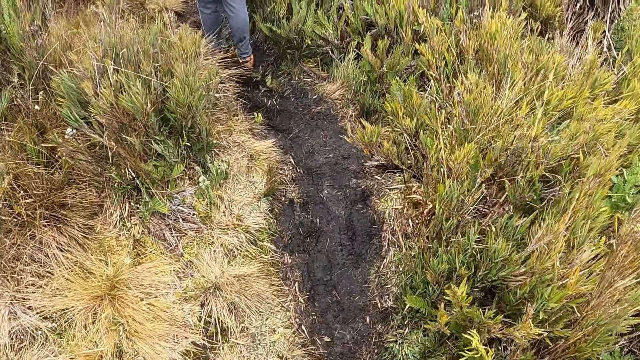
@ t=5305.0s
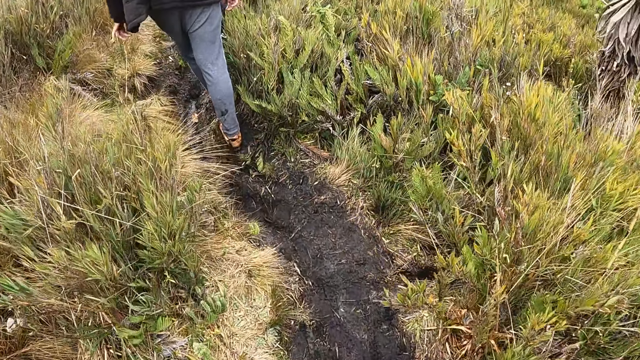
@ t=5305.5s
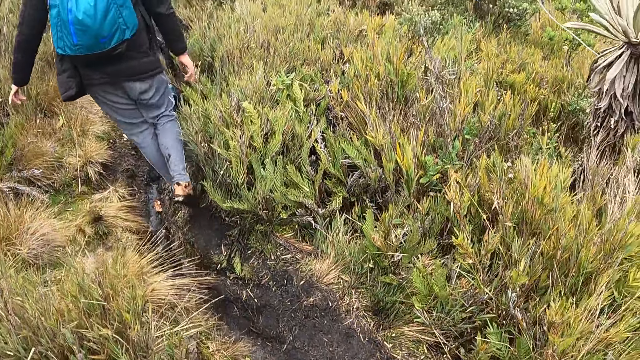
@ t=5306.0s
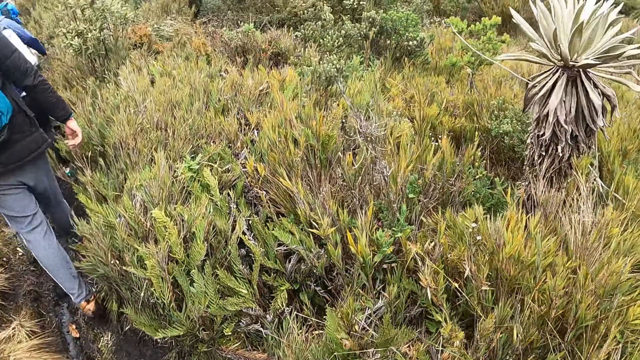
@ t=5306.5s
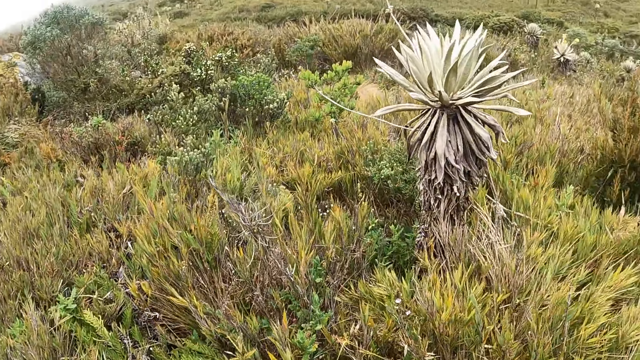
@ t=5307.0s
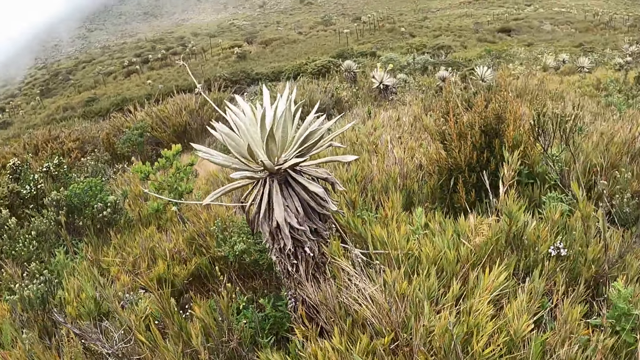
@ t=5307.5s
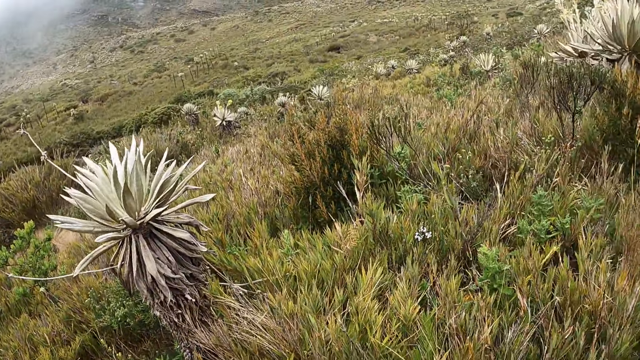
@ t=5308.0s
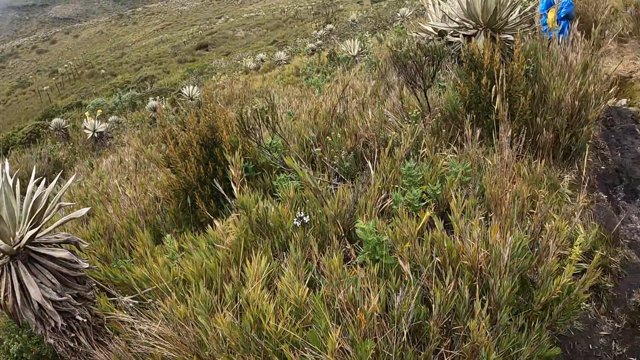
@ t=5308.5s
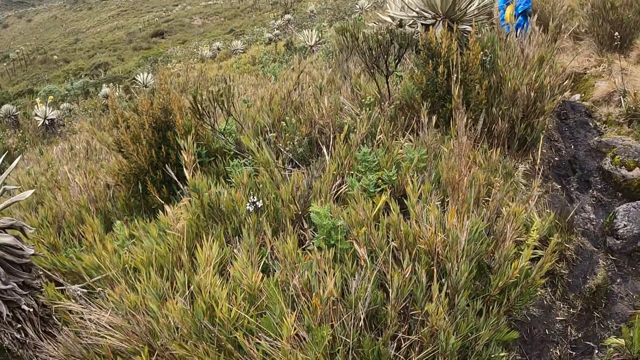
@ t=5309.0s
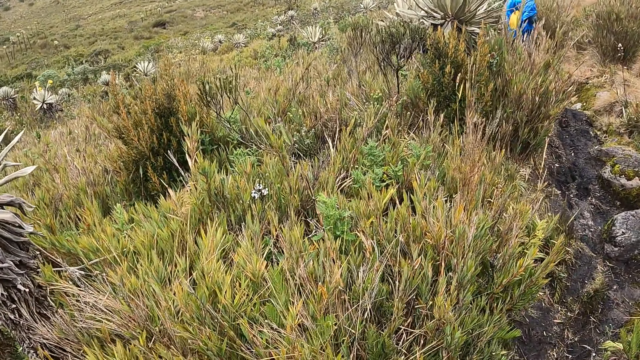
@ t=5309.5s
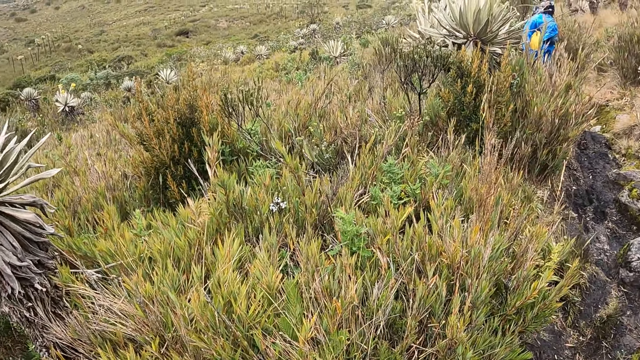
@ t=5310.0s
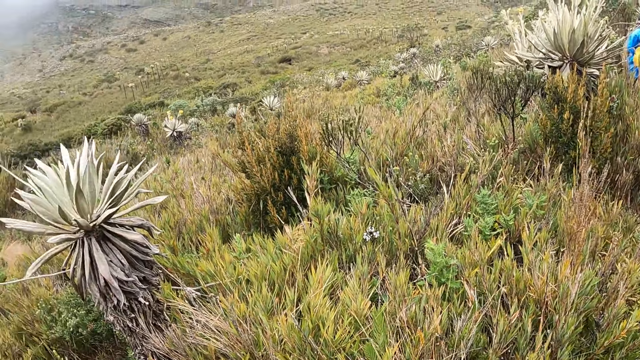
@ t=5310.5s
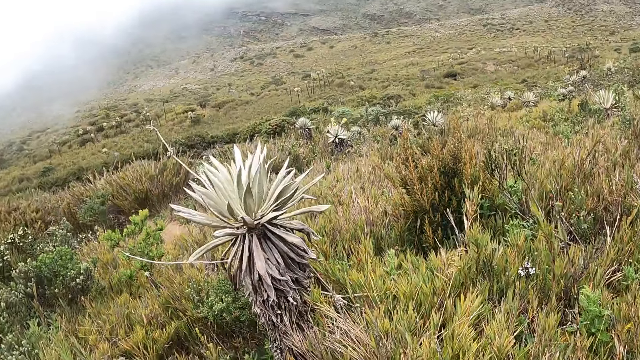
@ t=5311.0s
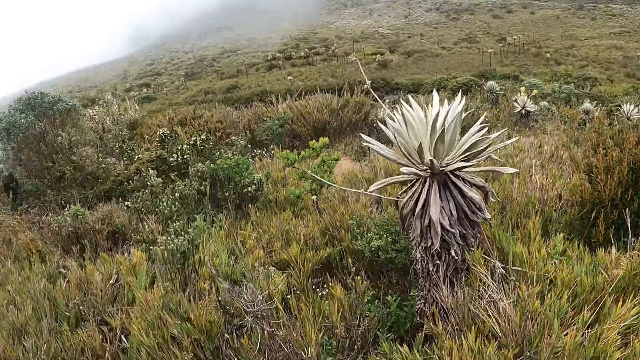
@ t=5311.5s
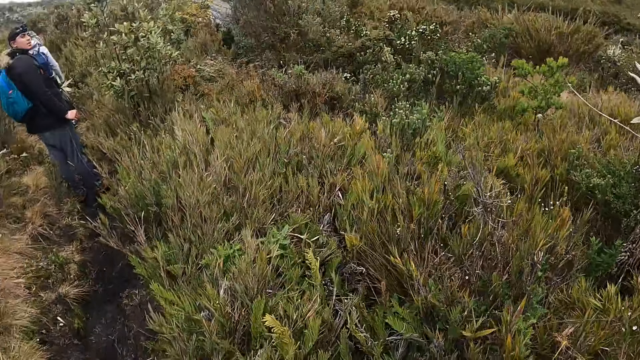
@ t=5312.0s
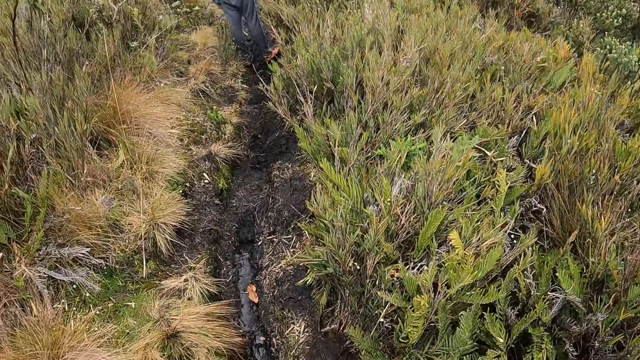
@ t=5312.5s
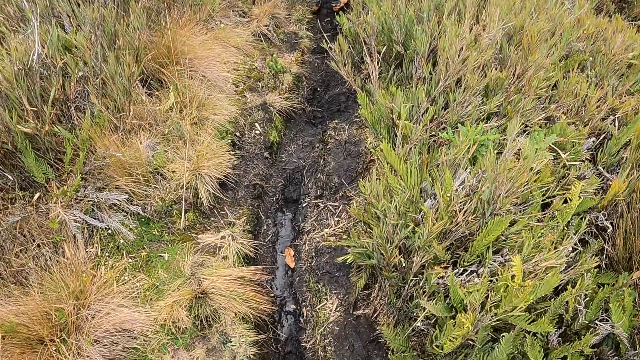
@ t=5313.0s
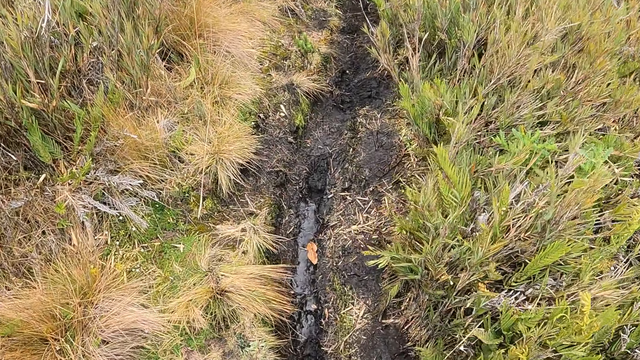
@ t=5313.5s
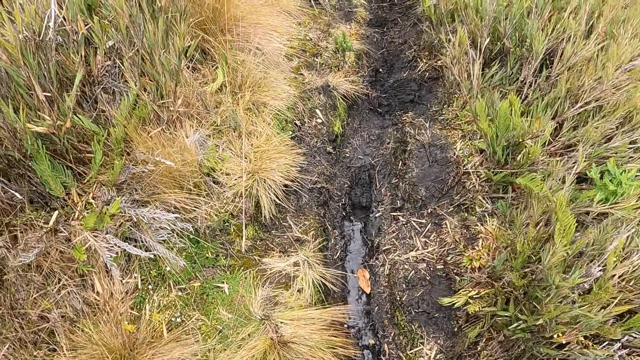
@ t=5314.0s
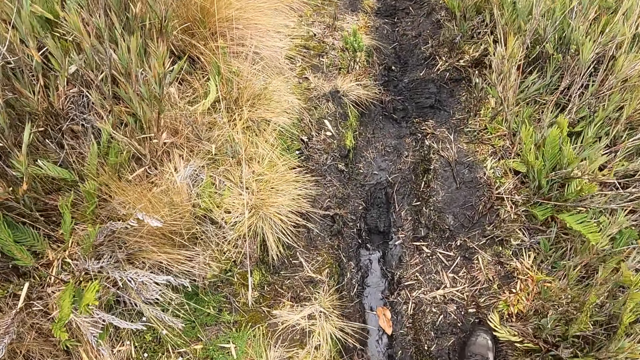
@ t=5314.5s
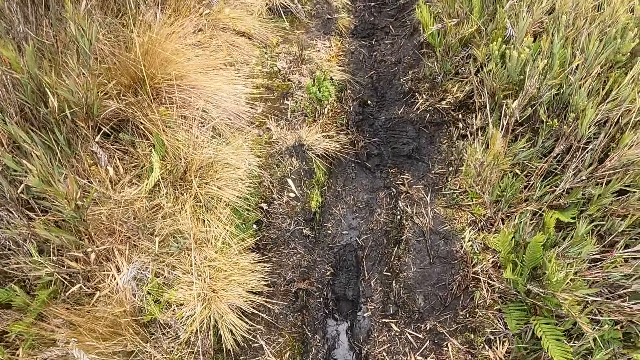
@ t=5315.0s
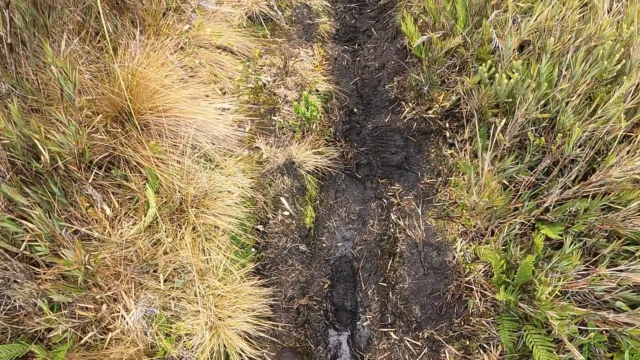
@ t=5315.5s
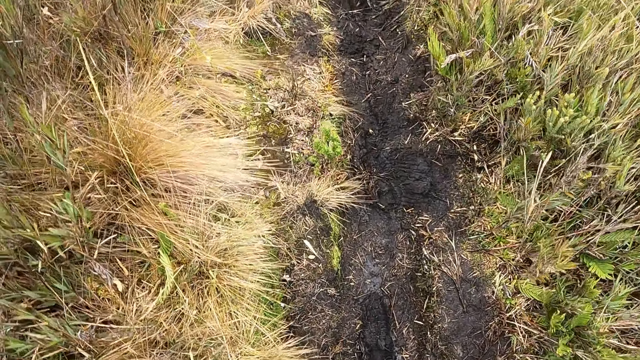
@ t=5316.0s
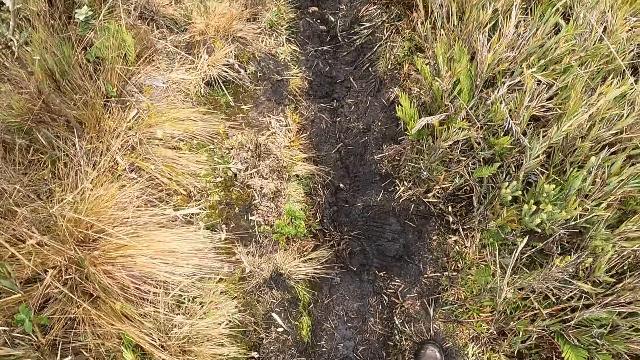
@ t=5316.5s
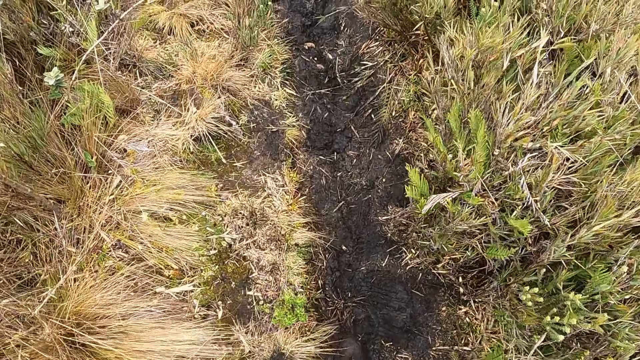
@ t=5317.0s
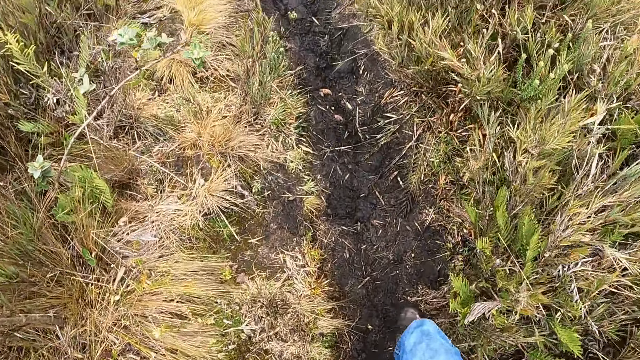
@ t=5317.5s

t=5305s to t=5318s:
The camera wearer looks around. They walk.

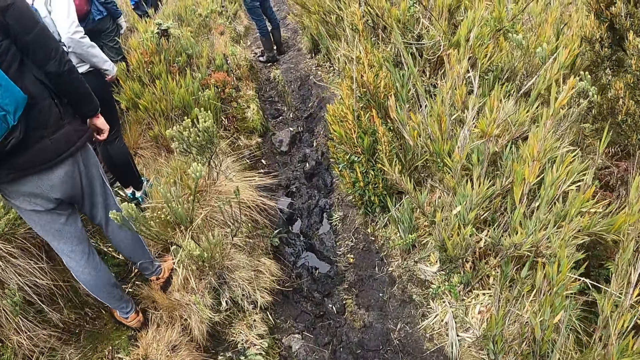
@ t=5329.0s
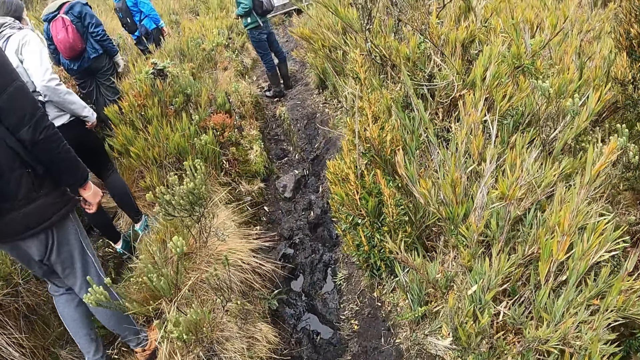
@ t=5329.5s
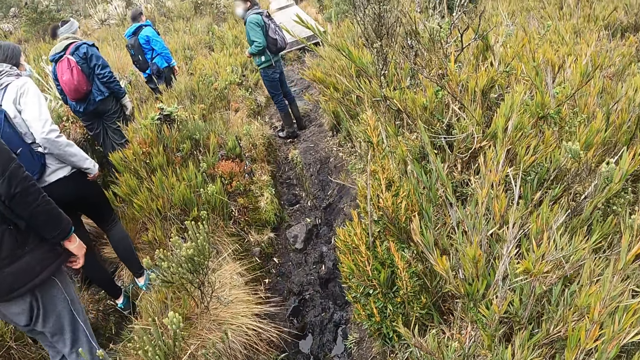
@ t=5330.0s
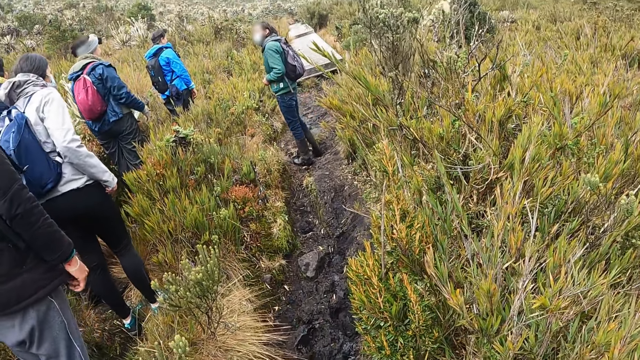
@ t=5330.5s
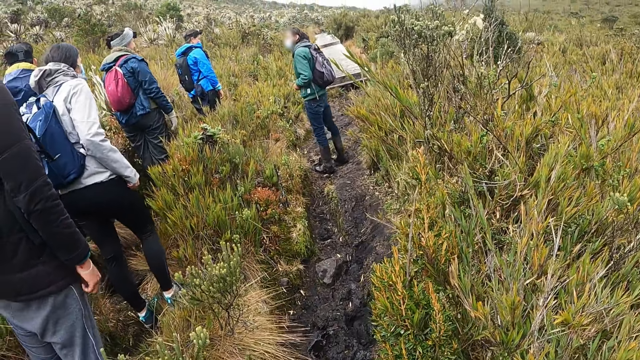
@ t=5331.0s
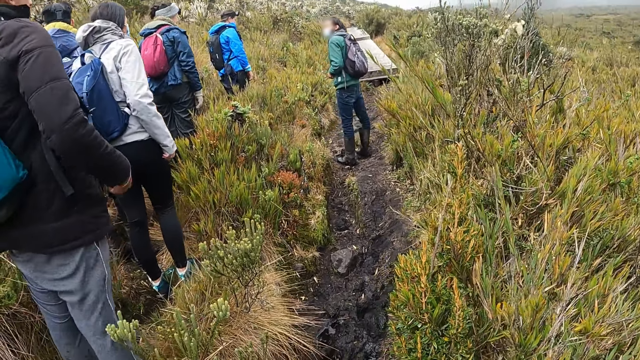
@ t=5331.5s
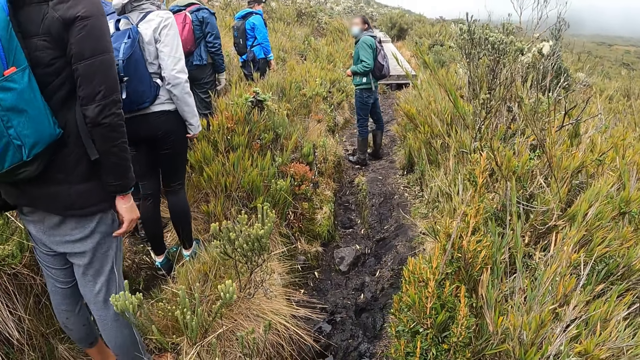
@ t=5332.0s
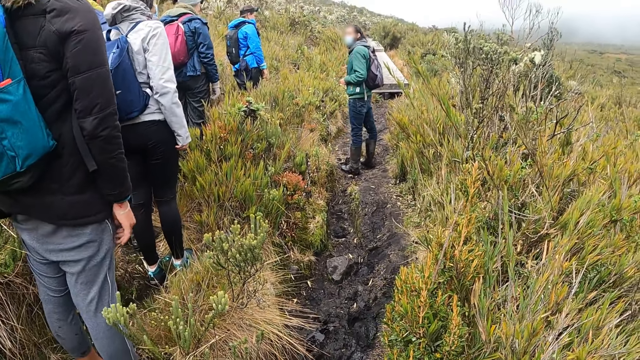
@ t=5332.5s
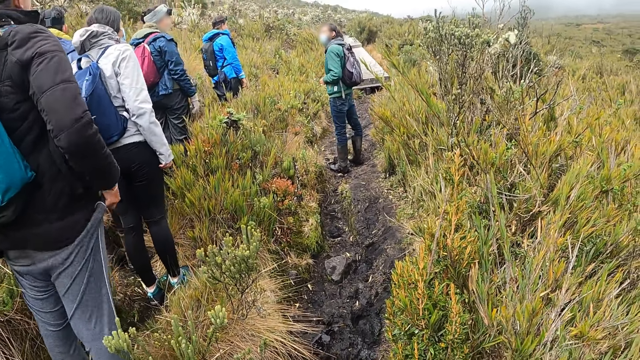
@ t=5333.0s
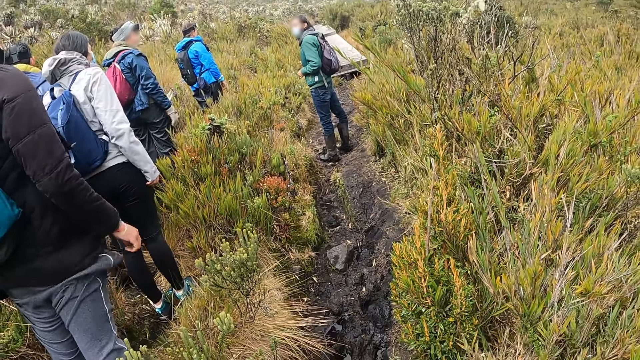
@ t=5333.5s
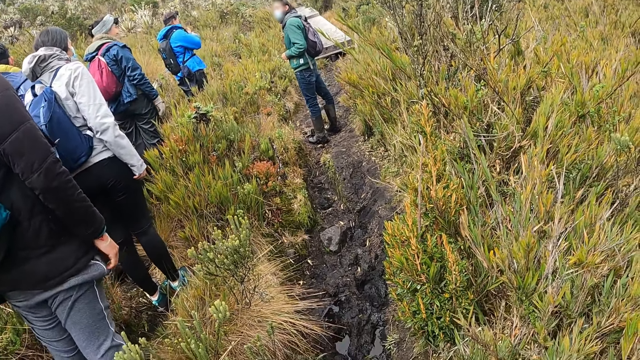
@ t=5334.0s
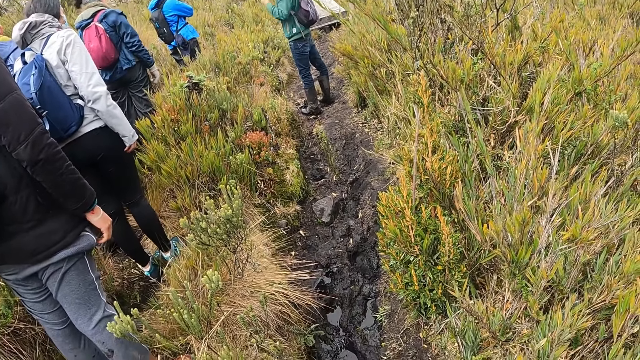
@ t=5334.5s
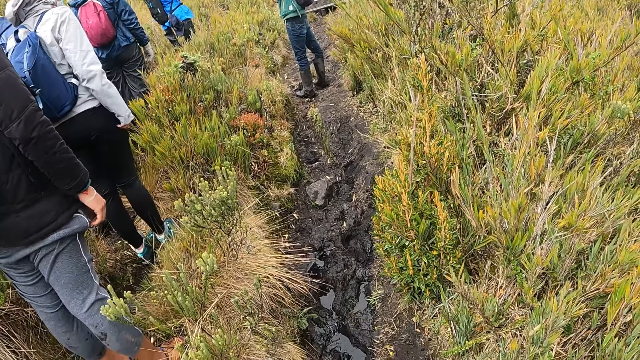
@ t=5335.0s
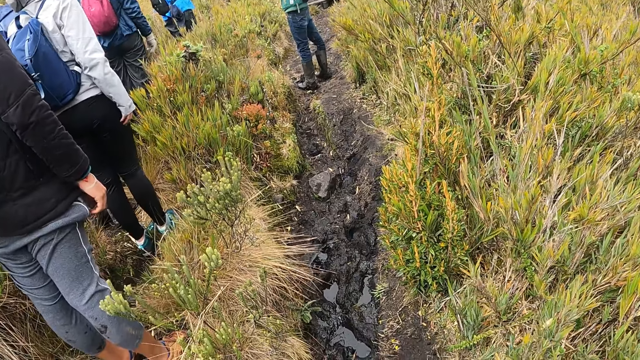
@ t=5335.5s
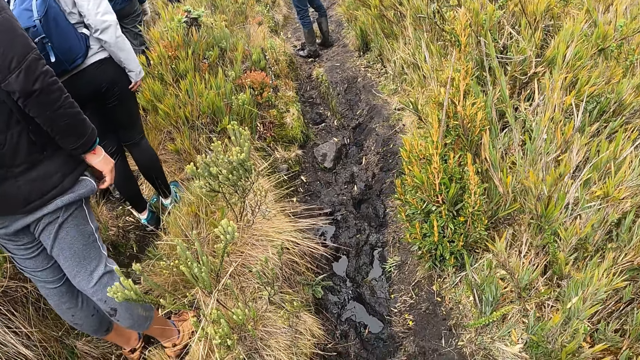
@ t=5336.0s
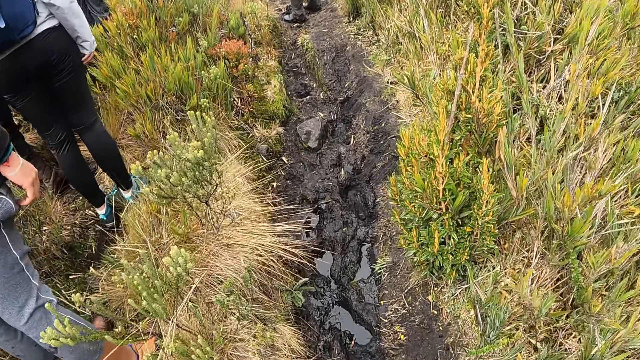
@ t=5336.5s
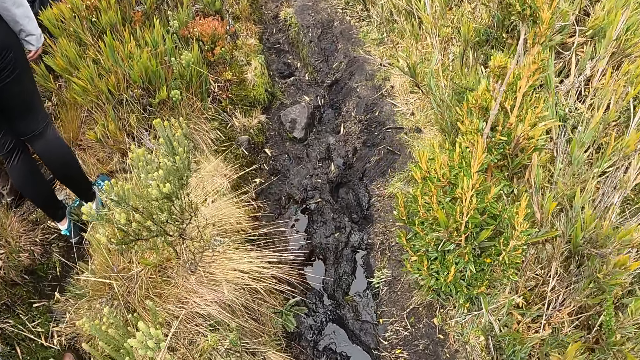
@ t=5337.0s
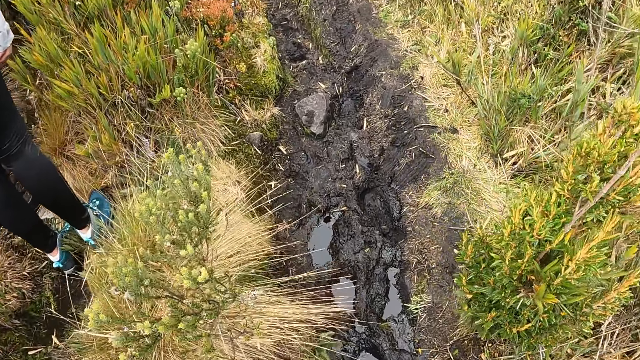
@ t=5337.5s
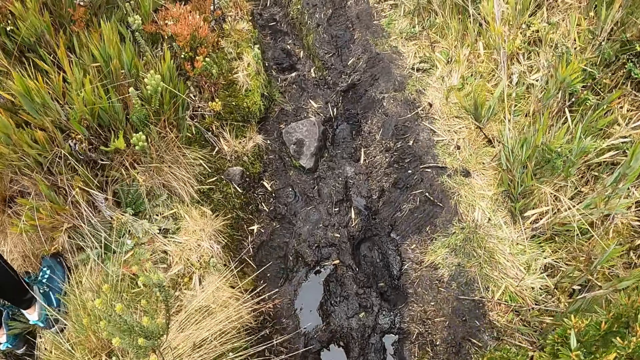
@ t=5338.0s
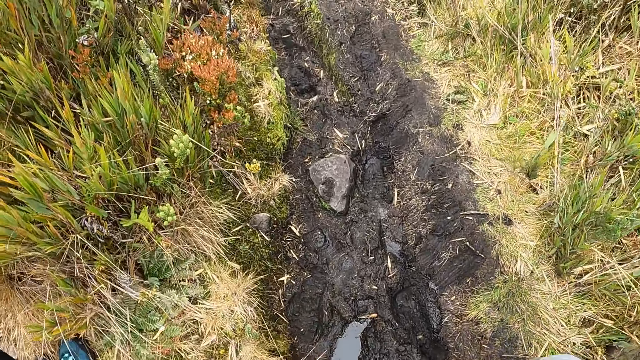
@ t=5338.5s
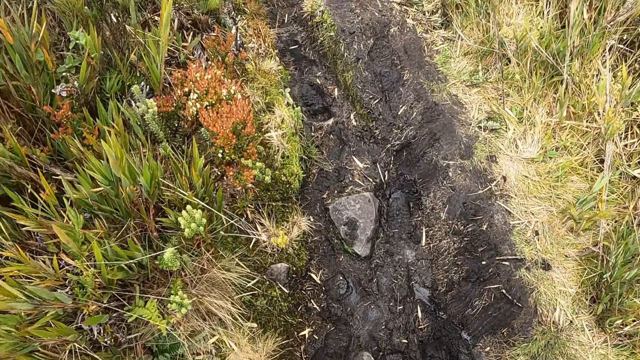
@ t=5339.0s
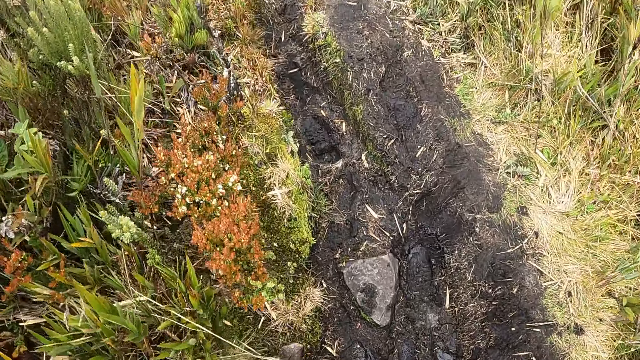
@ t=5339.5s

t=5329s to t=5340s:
The camera wearer stops walking. The man pulls his trousers with his right hand. The camera wearer walks.
